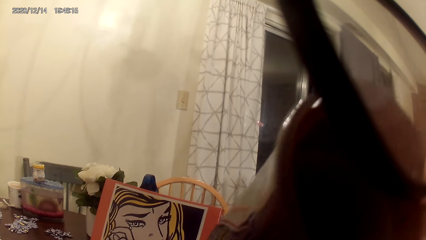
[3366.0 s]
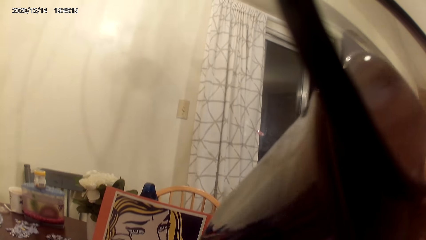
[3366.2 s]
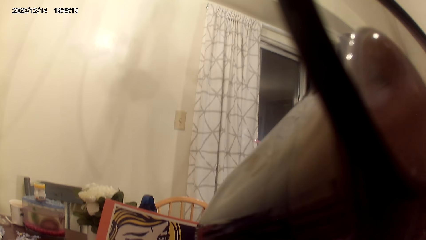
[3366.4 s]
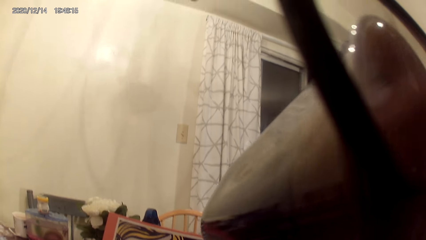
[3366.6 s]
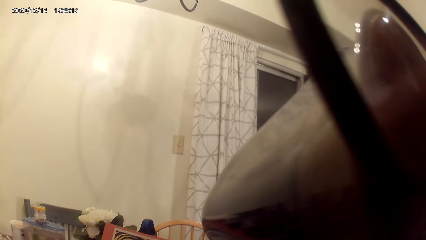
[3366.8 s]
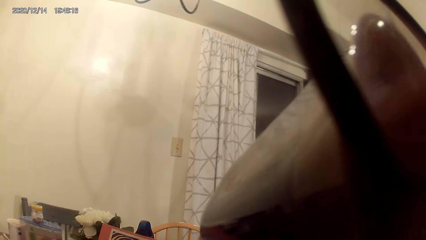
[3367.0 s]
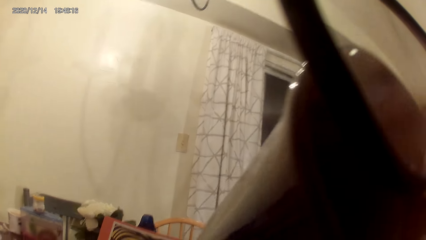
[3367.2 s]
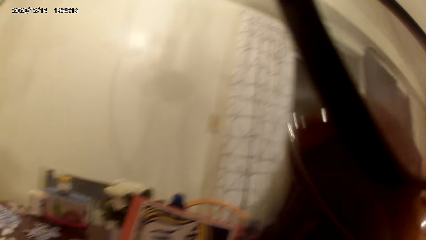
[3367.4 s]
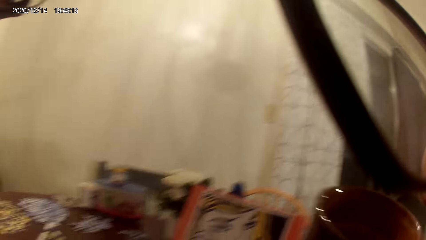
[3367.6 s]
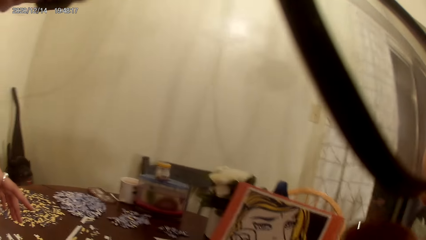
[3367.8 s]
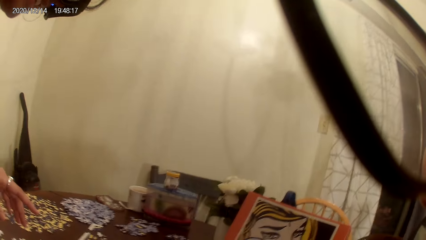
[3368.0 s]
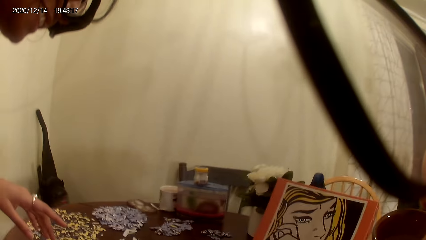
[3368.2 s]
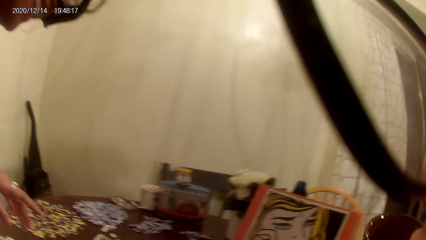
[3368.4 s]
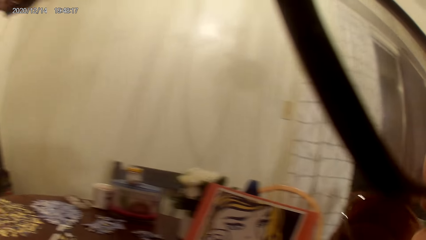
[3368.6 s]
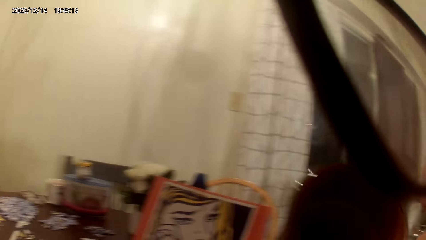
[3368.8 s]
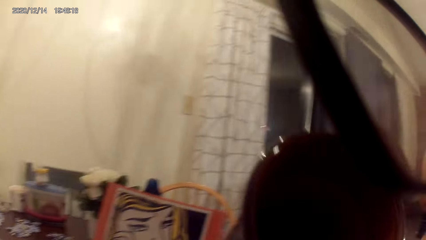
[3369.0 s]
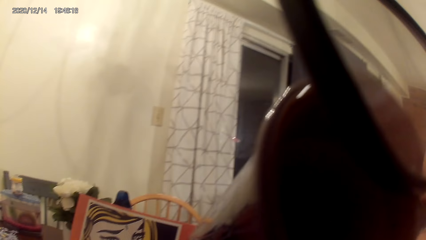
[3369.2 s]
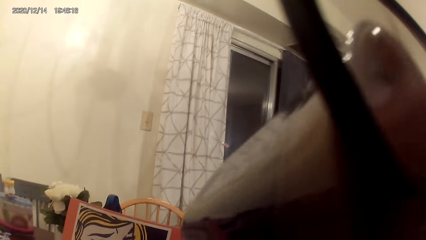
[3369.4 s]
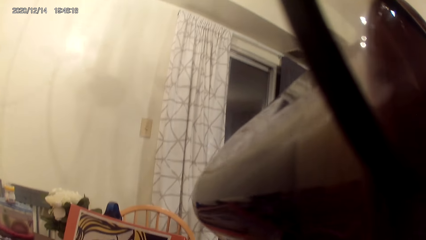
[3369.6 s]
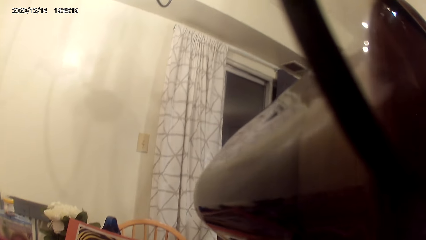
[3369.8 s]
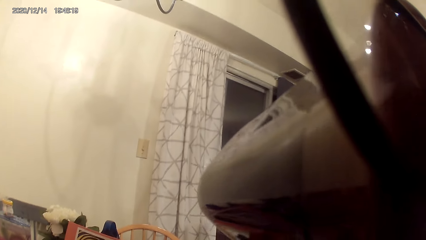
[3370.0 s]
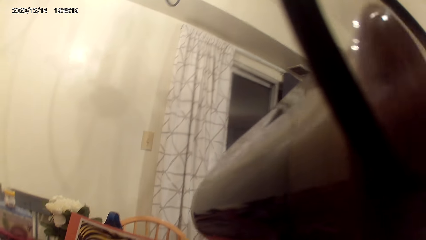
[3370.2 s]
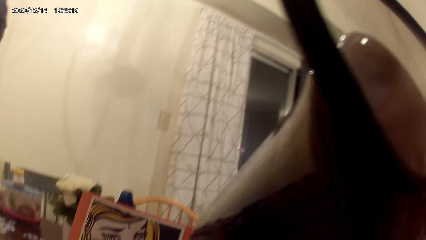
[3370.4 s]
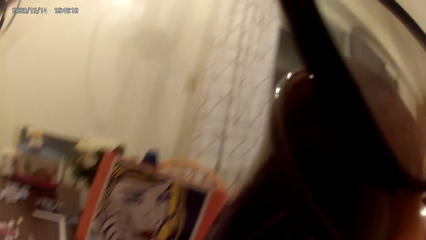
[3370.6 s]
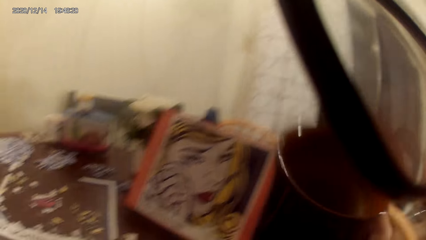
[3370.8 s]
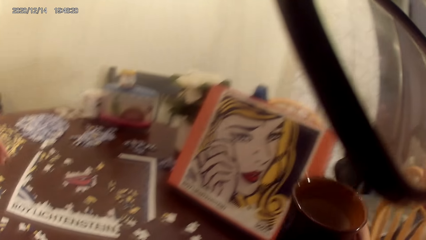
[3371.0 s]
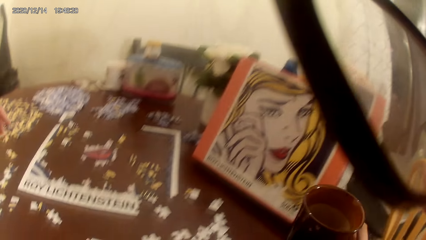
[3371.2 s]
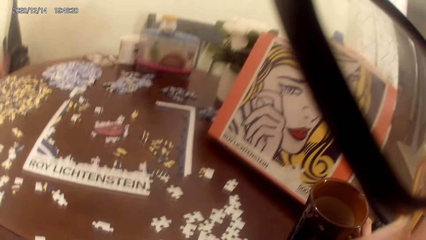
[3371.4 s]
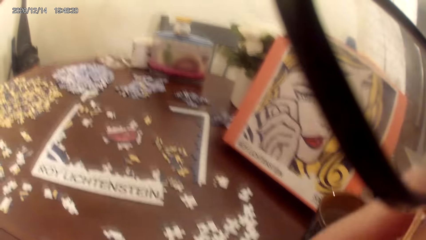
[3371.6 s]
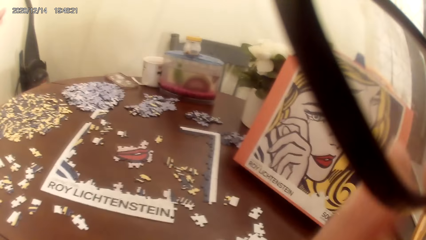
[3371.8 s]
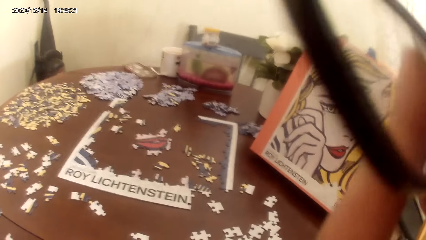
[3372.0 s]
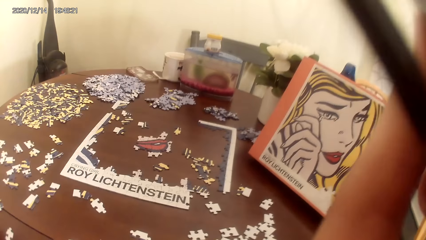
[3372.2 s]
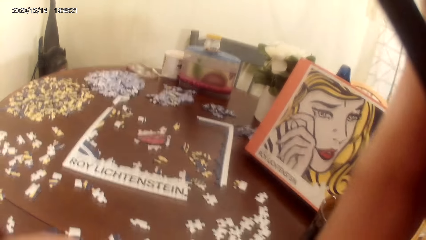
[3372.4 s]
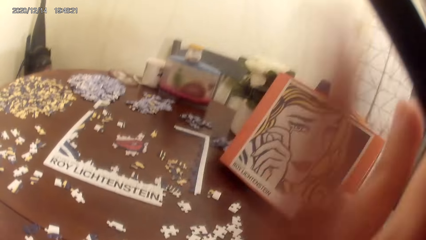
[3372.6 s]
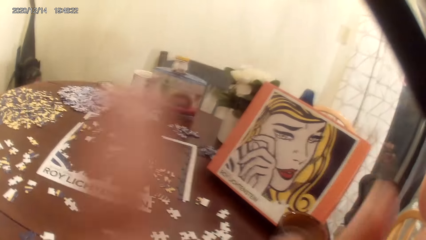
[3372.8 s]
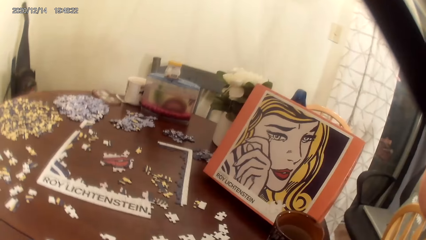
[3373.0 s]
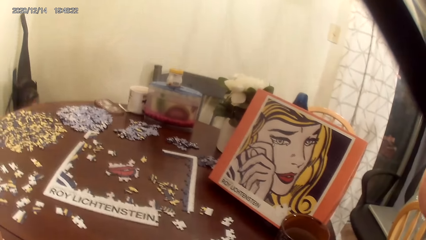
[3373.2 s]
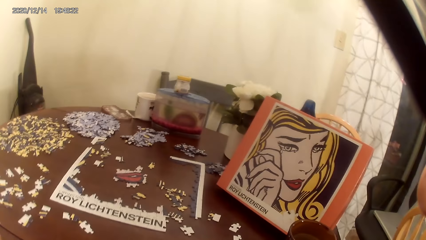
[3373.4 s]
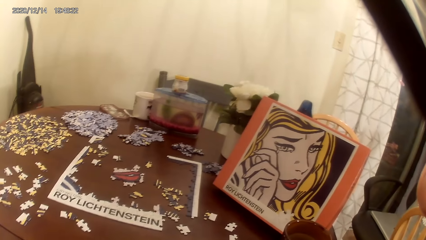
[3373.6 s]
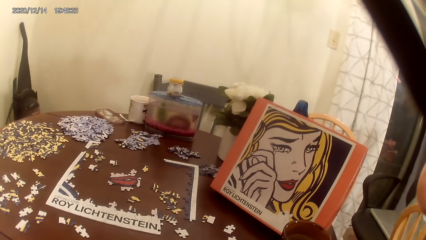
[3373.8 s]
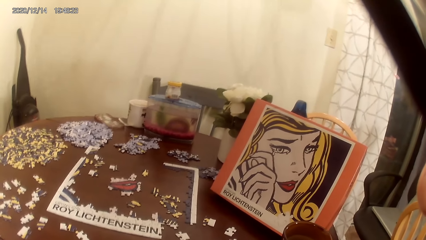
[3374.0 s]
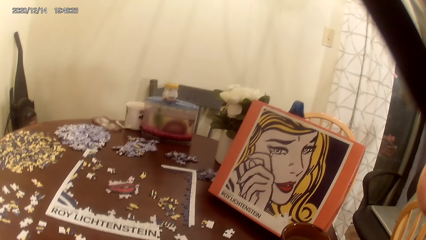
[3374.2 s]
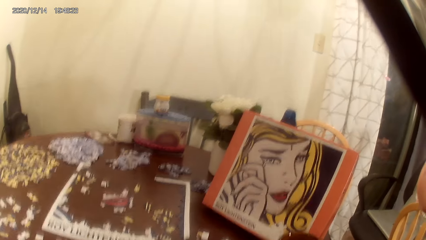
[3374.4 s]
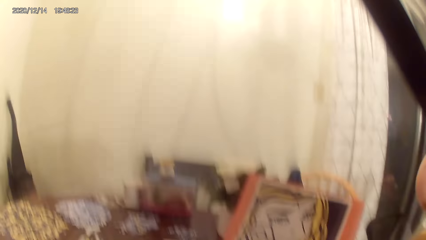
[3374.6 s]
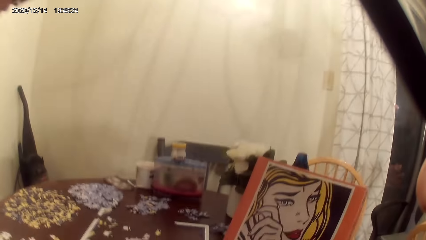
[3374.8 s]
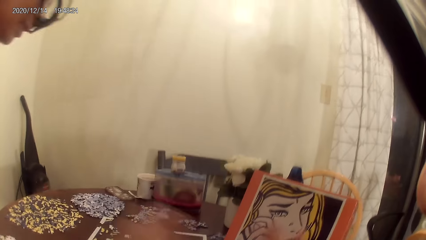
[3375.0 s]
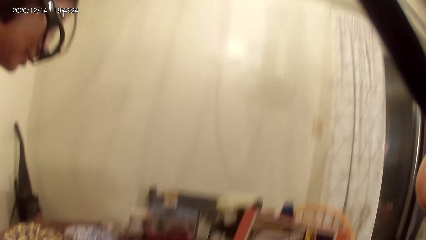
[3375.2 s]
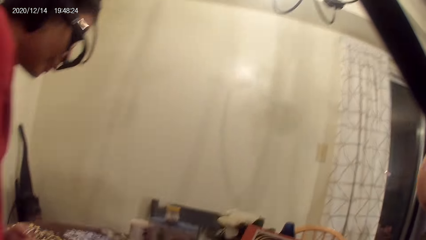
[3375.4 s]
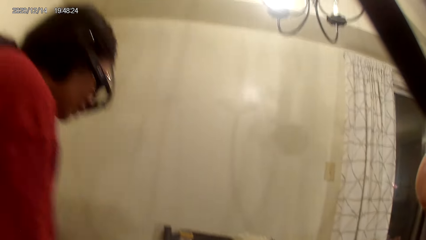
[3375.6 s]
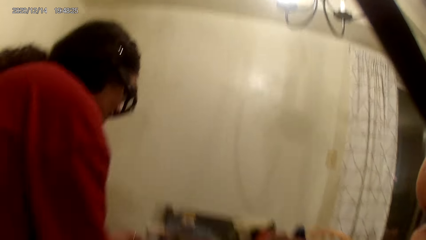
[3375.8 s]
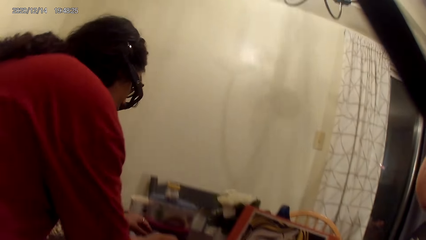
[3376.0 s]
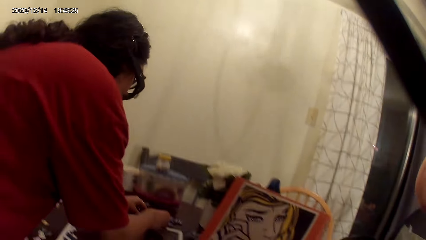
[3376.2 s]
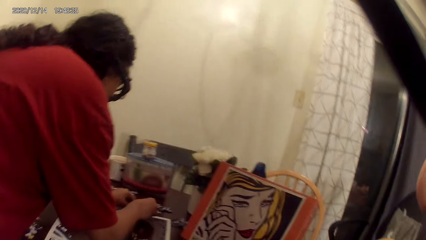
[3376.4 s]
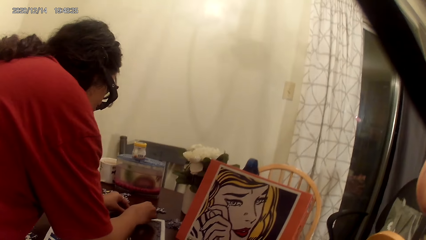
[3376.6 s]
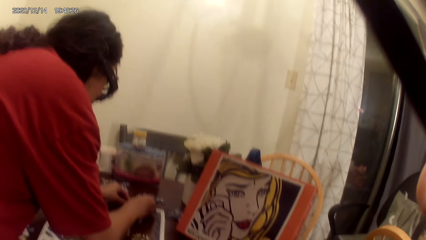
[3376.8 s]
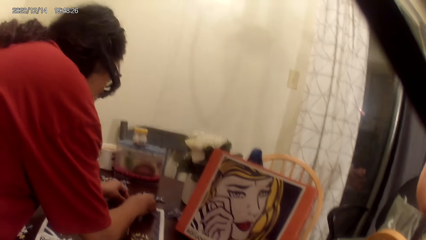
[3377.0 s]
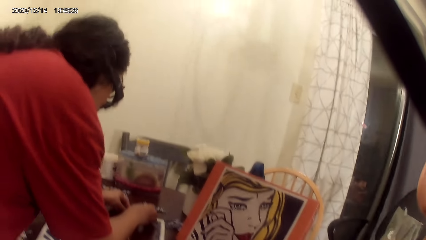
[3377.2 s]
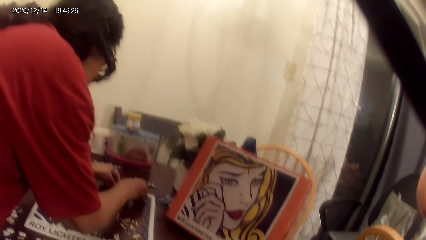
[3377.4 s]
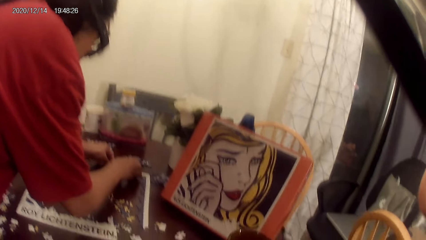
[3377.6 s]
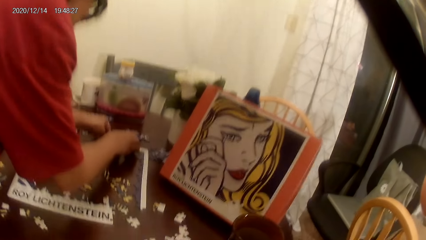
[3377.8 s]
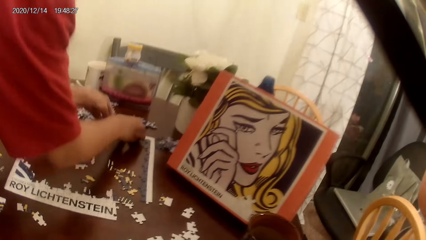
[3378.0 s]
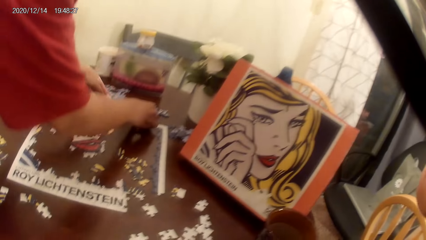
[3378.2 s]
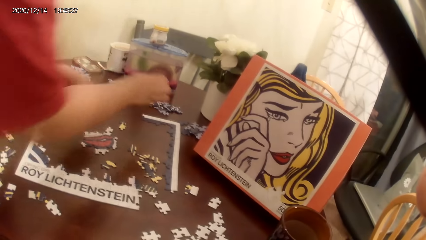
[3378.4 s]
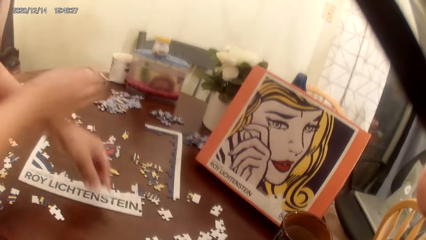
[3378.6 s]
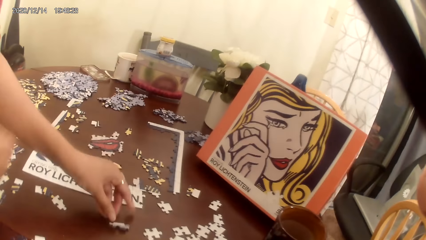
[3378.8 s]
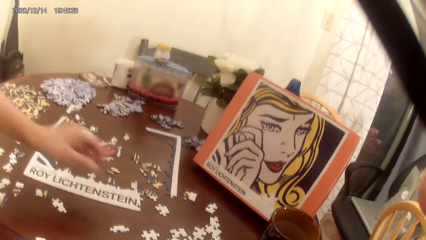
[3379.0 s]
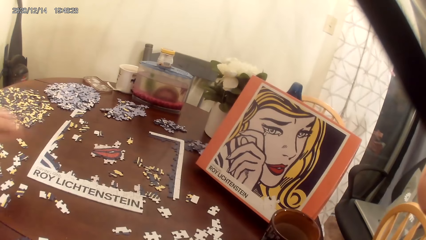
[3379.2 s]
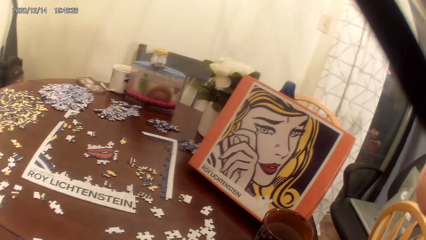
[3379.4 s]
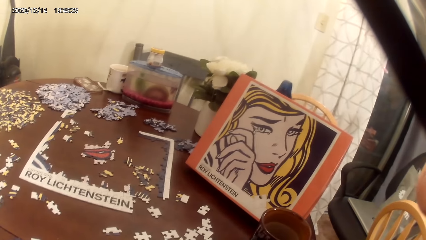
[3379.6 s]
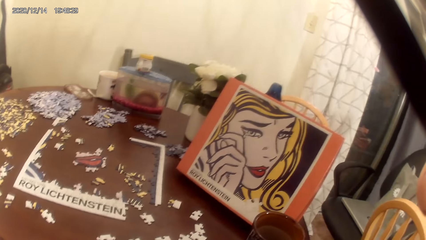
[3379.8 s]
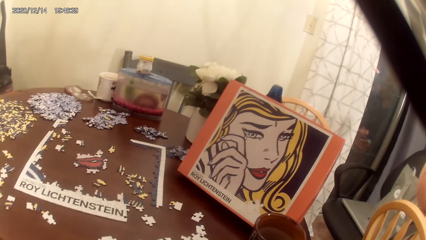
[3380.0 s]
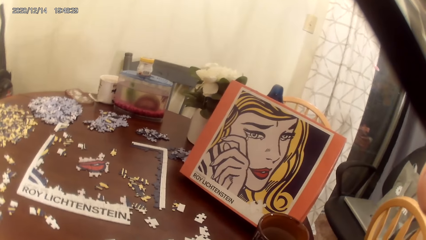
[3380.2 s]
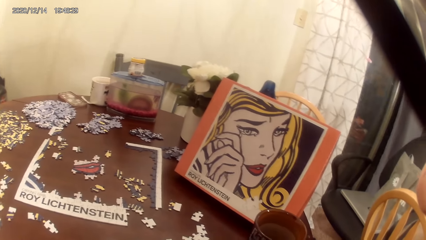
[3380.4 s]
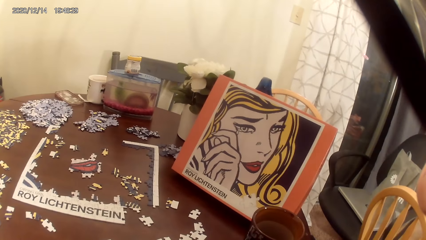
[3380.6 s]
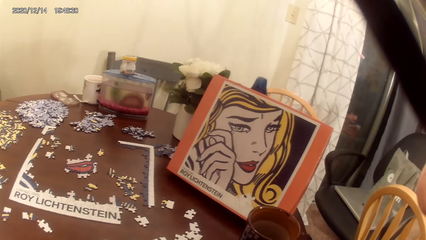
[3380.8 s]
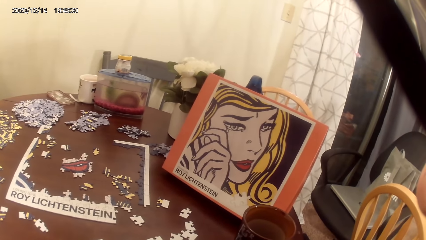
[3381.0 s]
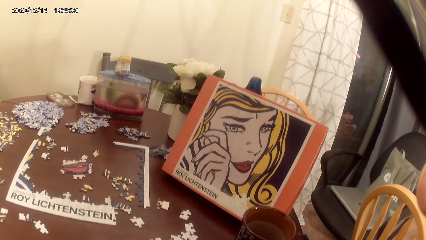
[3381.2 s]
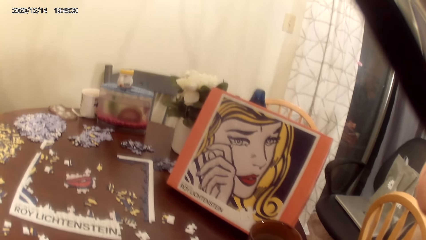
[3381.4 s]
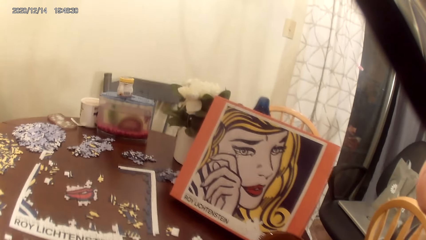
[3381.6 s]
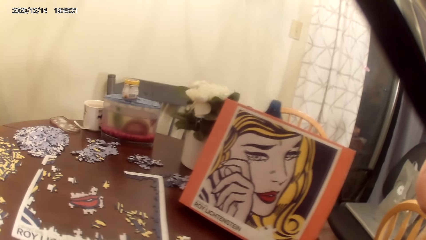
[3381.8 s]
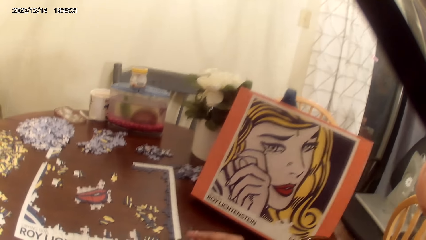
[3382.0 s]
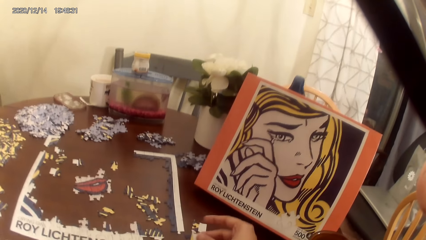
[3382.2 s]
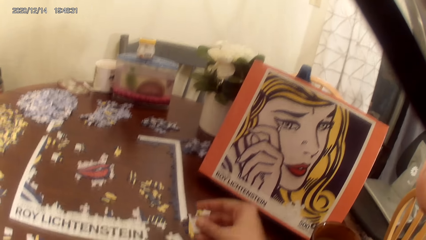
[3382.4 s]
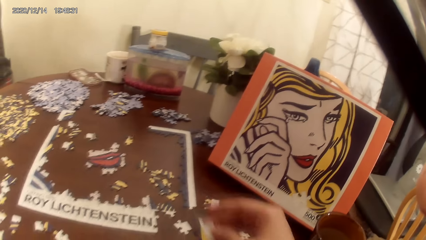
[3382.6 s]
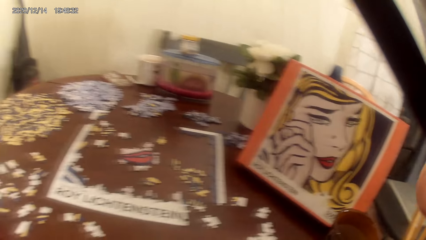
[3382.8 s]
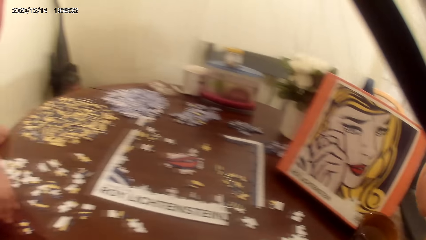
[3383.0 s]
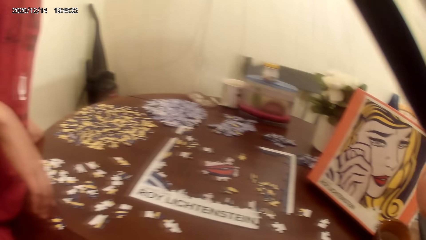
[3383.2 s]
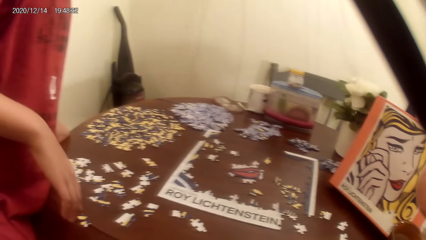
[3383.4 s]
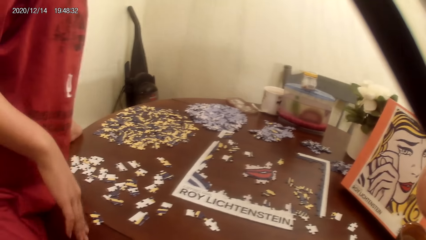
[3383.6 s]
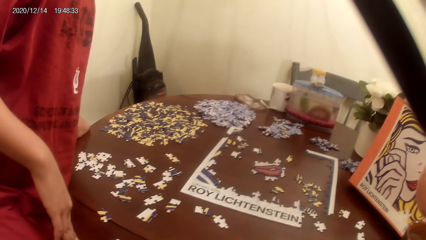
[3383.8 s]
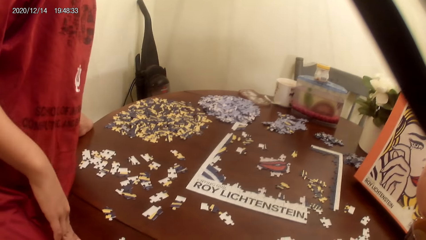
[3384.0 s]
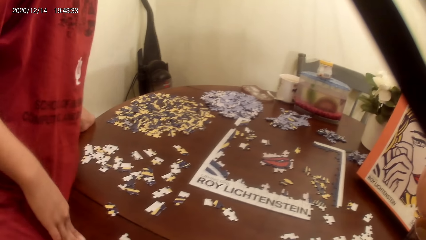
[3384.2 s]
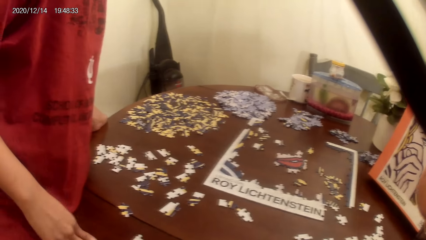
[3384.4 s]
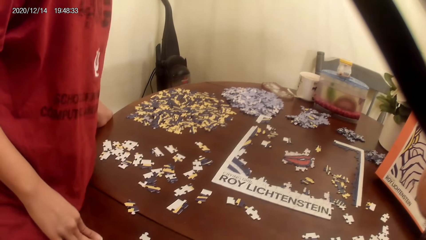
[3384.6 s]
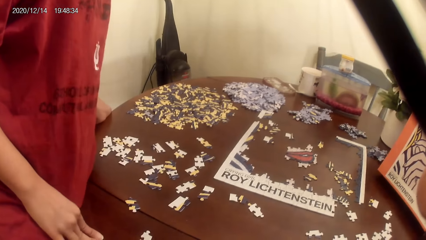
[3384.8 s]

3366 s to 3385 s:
The camera wearer drinks tea. A person talks to the camera wearer. The camera wearer looks around and puts the mug cup of tea on the cardboard. The person talks to the camera wearer, moves the cards on the cardboard, and plays the jigsaw puzzle. The camera wearer and the person act on music from a radio. The camera wearer looks around.
